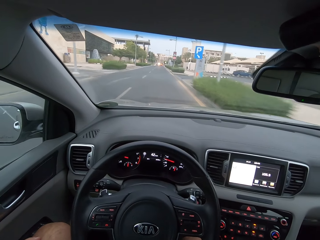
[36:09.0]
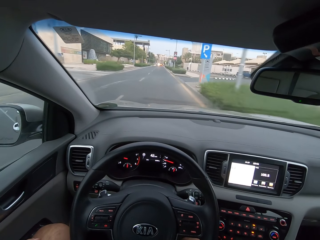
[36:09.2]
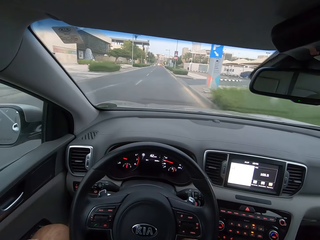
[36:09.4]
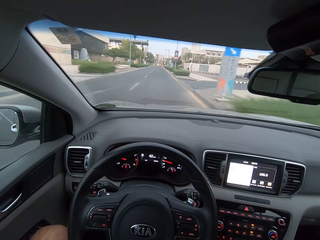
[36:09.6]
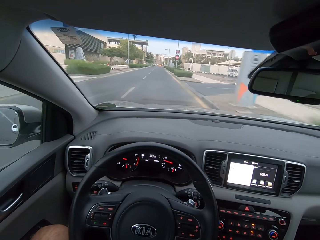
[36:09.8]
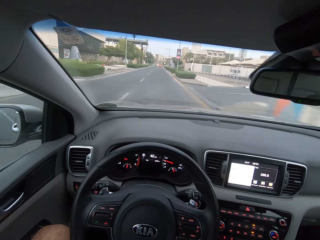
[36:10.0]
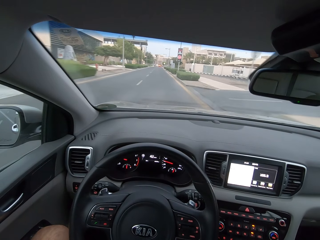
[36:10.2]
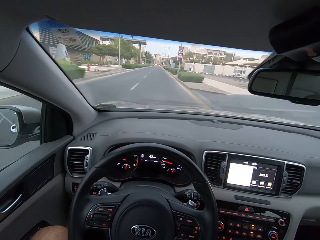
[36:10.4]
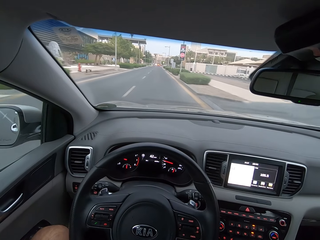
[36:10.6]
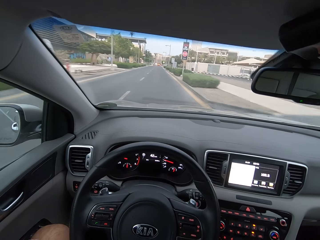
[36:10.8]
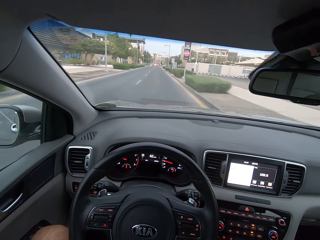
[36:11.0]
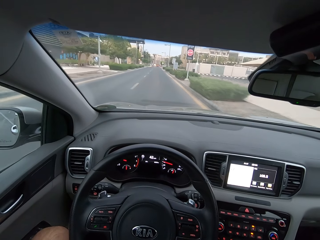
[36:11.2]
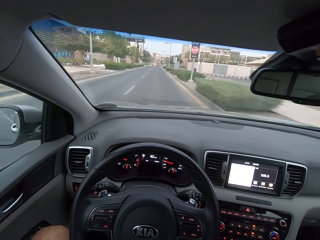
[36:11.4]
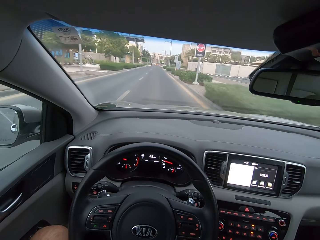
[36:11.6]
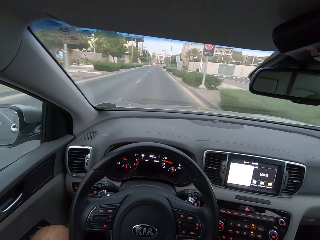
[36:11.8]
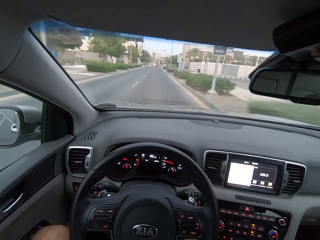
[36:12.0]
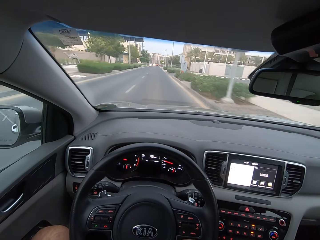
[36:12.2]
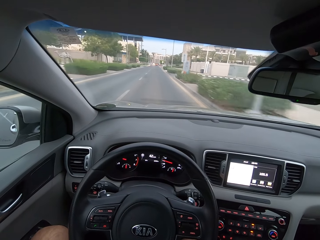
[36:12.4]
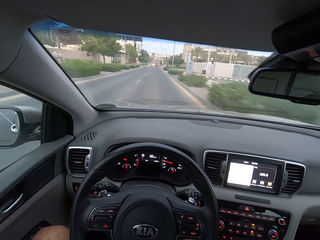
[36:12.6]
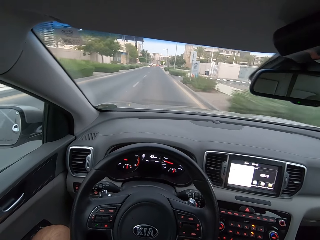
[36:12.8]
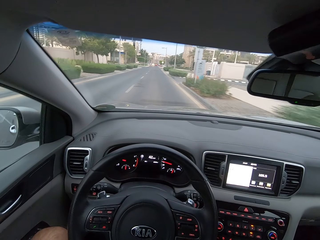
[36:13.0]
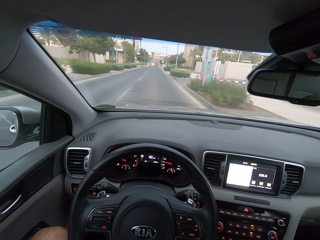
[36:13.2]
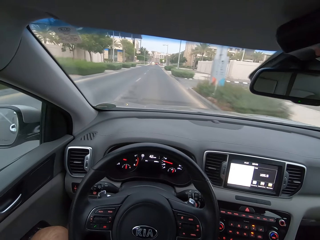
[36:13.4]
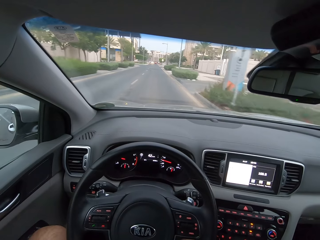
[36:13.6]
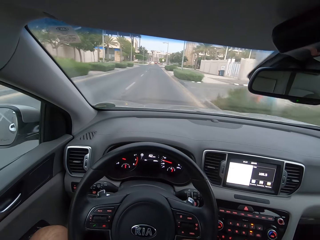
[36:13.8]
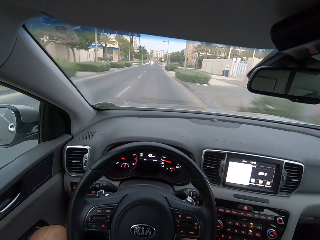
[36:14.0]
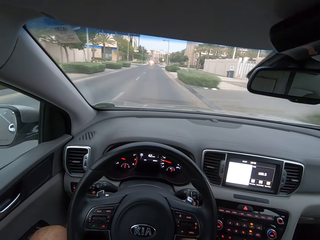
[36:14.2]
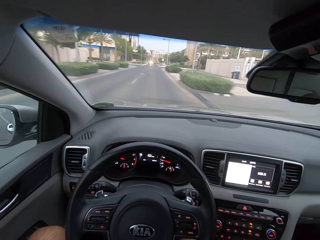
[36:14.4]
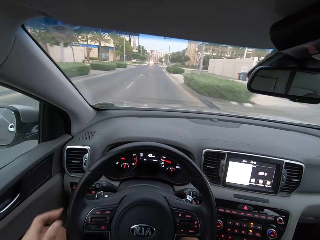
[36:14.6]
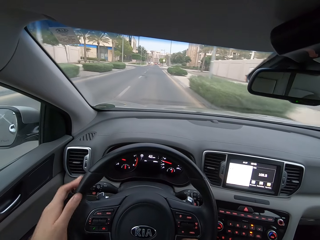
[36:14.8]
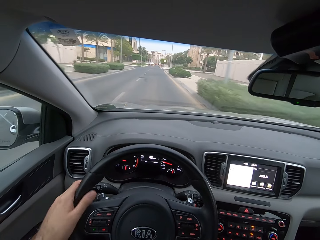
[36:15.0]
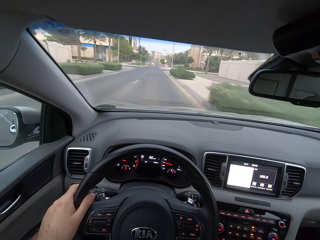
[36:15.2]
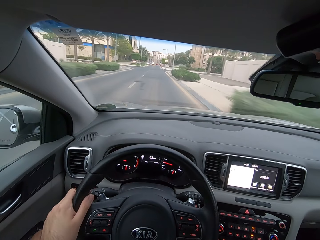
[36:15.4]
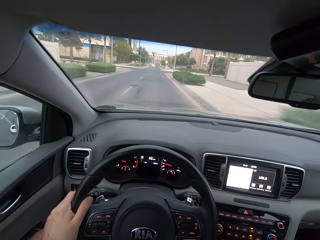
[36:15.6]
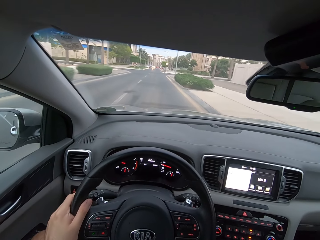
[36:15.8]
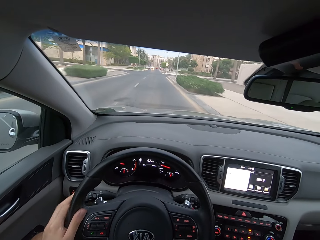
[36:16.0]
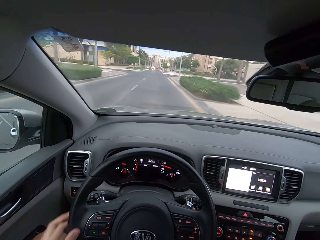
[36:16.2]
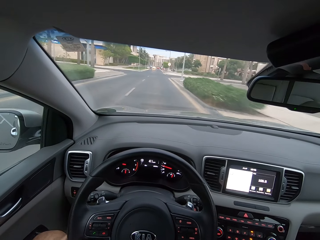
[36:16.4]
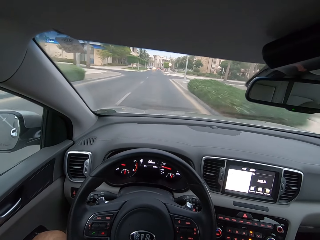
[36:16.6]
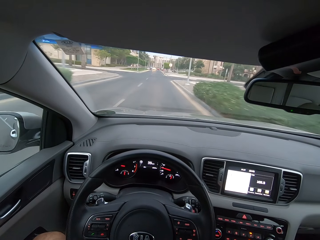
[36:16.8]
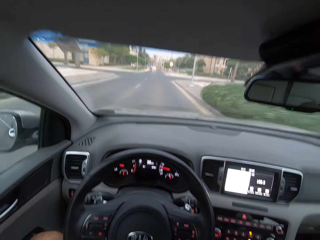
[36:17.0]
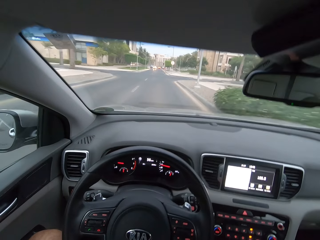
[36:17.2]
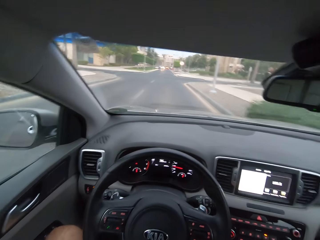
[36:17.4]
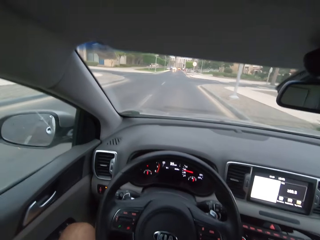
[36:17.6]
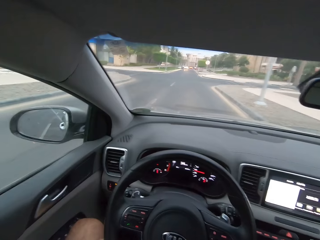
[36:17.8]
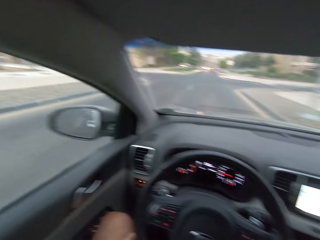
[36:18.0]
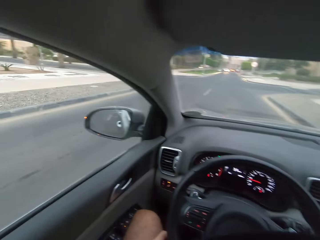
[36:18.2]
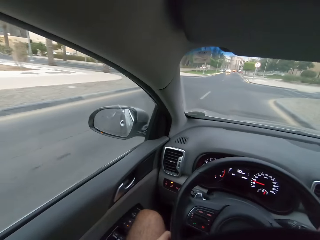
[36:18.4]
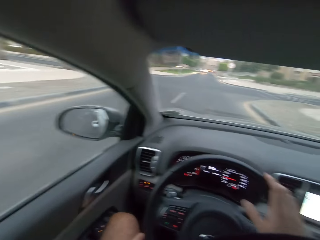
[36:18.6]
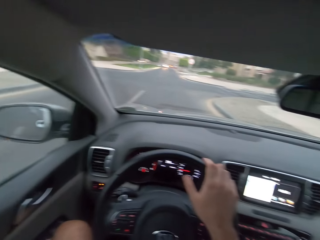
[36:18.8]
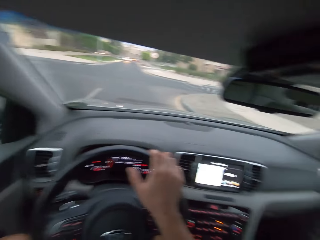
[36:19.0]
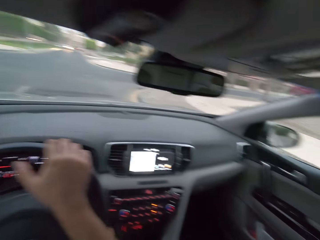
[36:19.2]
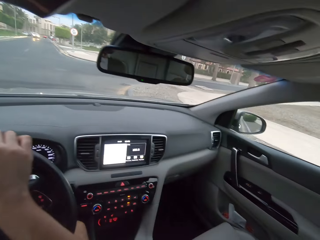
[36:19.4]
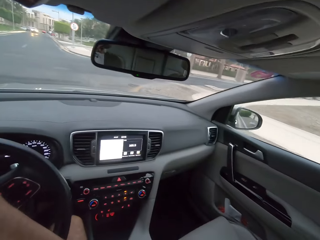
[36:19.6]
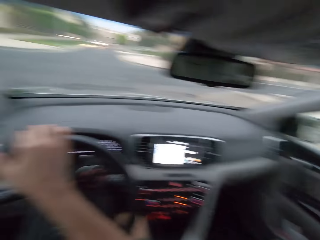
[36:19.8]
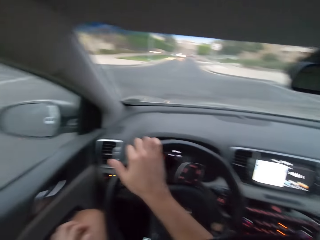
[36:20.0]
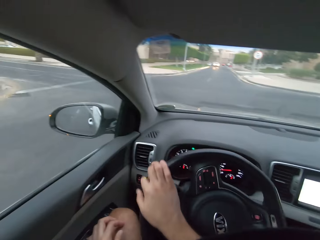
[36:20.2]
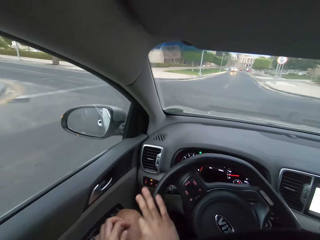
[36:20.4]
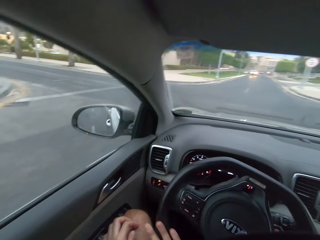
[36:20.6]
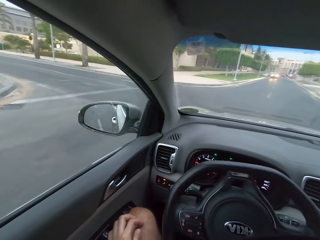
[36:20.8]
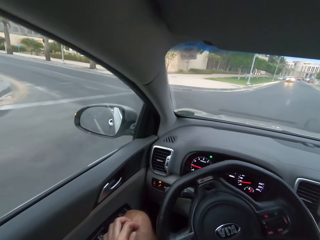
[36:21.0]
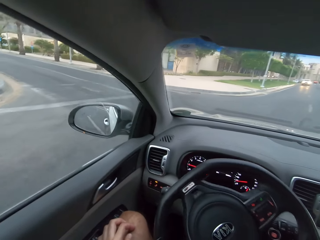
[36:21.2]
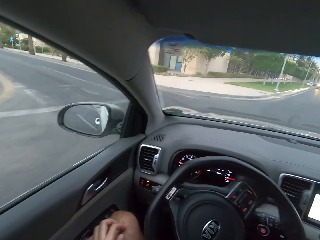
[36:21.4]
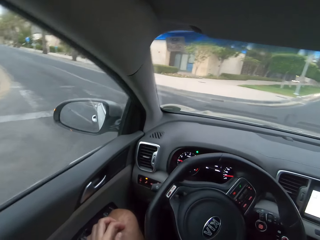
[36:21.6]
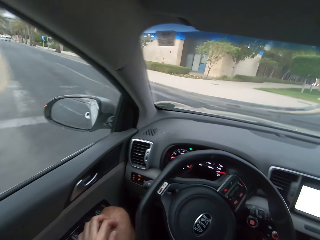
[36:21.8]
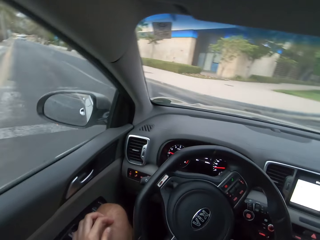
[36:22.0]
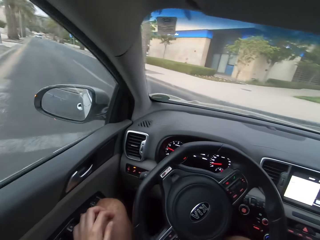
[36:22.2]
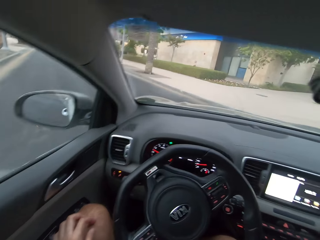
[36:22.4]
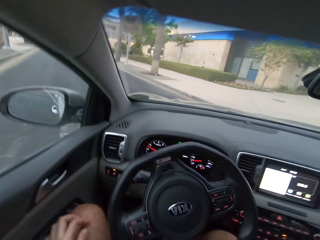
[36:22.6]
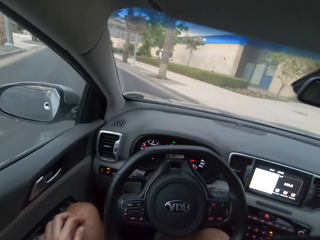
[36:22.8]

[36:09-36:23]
The camera wearer moves the left hand from the steering. They drive with the right hand. They turn left.

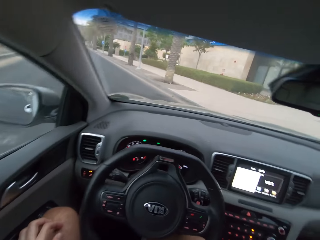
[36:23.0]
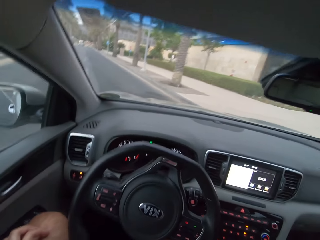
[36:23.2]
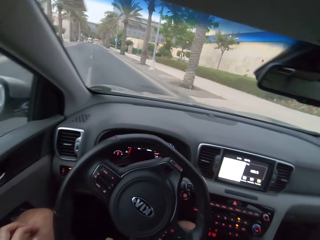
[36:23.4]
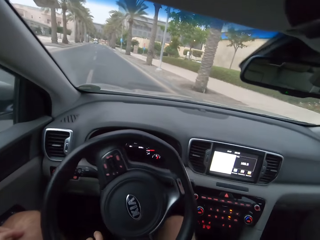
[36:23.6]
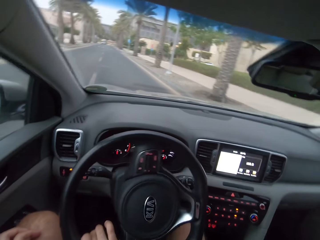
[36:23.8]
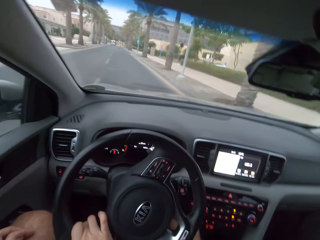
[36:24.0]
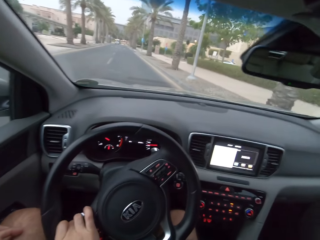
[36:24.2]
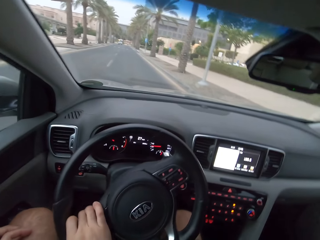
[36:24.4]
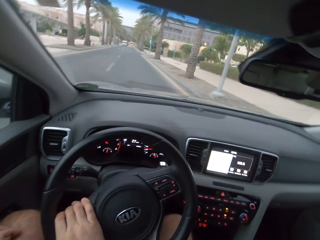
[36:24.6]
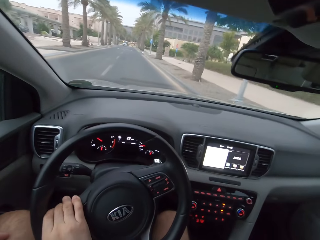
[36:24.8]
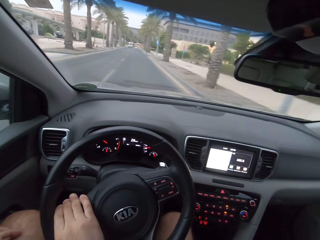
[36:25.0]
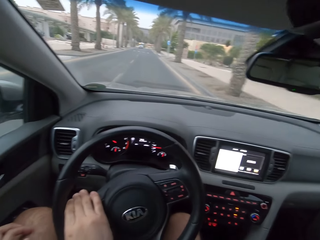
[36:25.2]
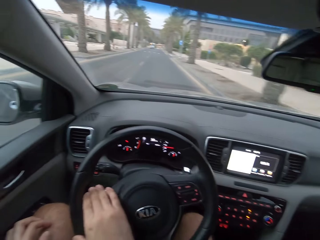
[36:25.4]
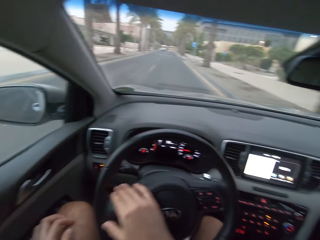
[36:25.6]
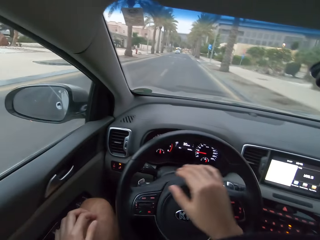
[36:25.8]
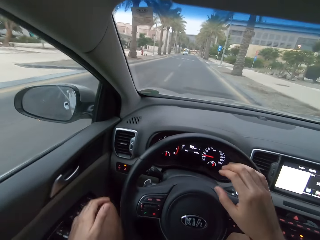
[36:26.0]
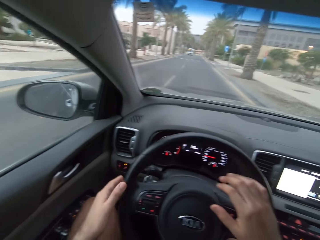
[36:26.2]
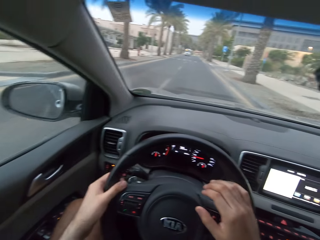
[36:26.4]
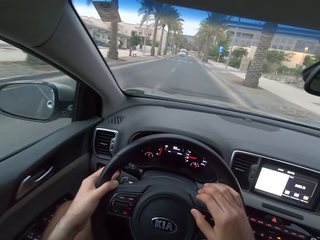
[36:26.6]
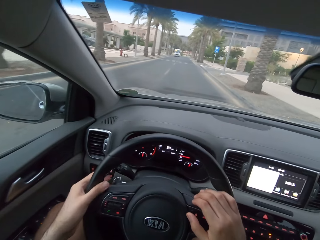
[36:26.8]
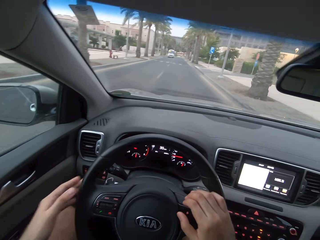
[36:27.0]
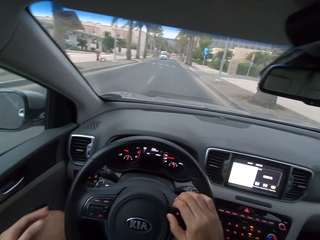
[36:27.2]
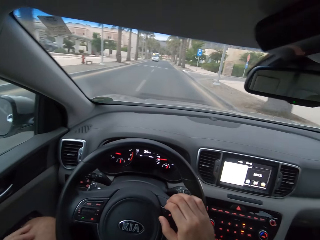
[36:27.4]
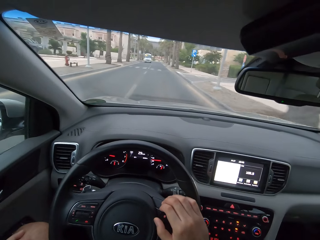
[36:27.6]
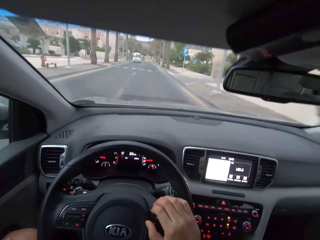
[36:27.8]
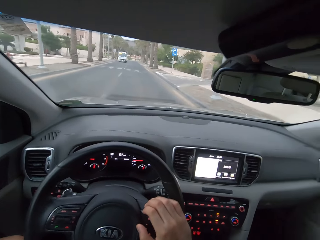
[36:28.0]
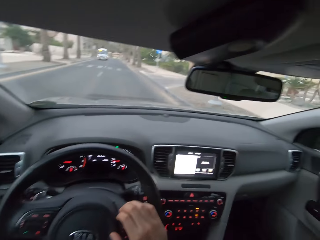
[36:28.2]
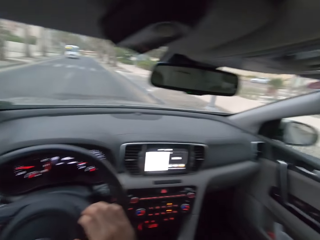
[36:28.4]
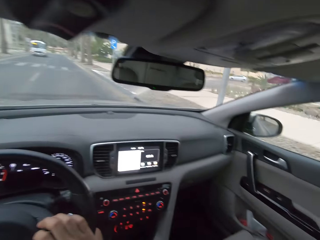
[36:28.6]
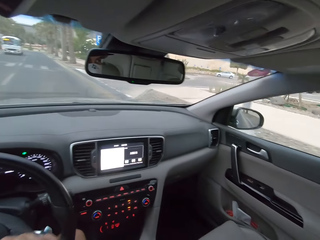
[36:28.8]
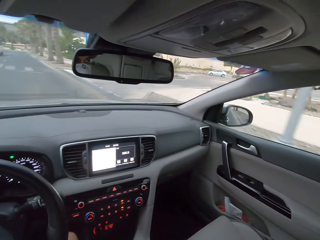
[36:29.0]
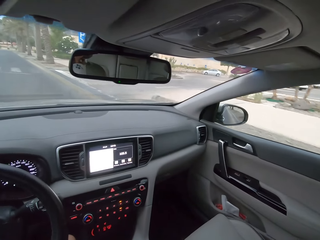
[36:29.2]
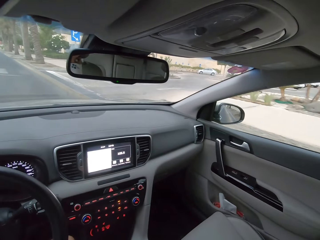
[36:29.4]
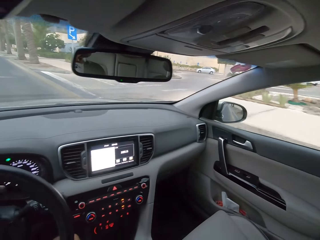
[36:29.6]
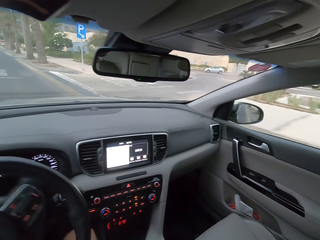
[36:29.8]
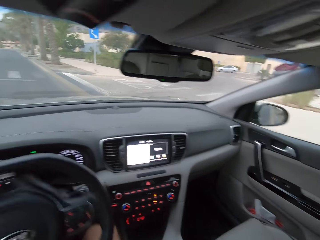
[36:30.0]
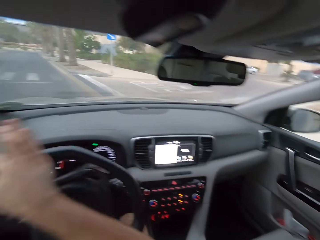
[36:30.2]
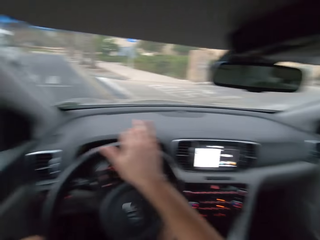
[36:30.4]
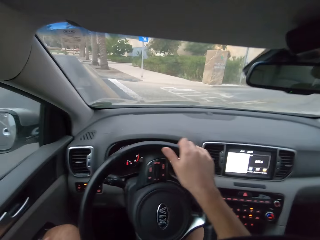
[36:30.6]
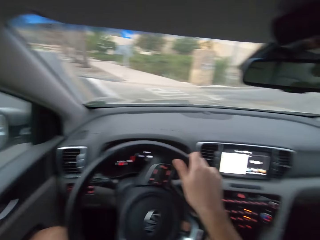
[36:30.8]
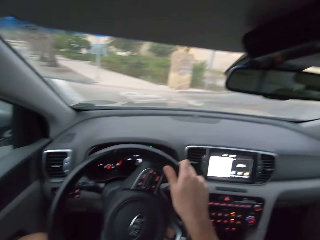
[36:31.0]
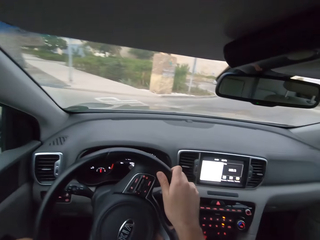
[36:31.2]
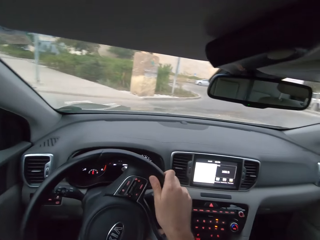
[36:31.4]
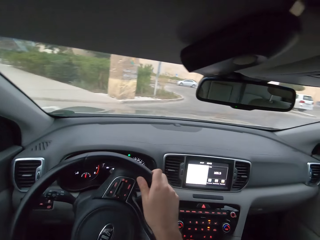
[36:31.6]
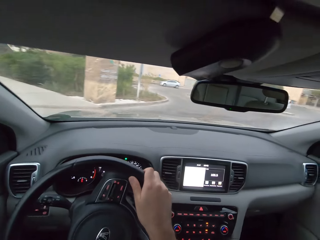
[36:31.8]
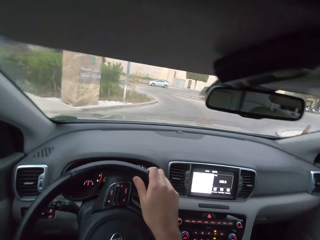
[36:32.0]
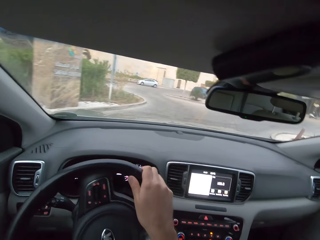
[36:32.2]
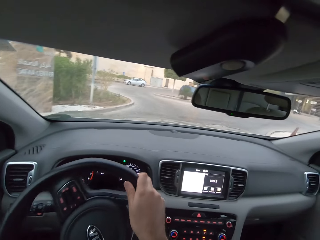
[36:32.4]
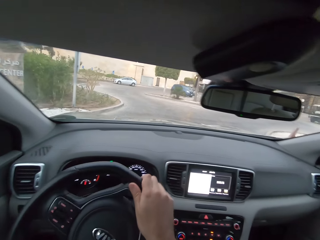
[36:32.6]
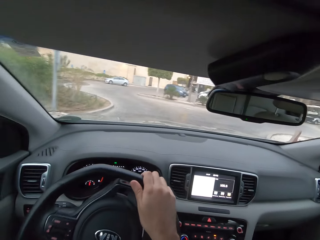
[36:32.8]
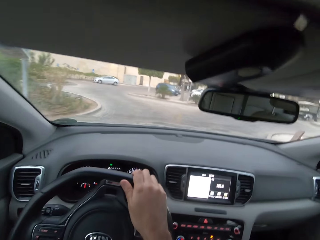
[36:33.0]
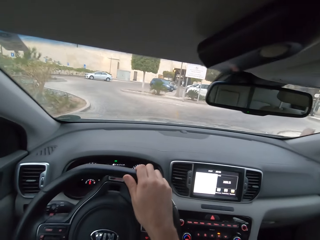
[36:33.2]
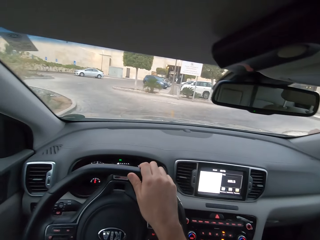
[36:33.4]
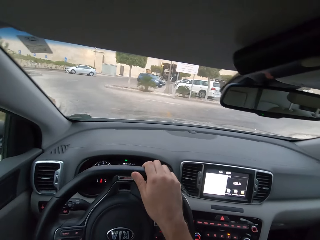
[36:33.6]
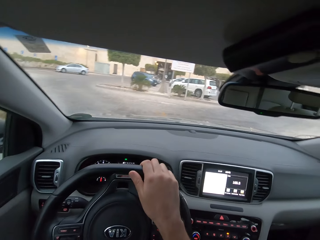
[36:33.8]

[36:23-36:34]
The camera wearer drives. They move the left hand on the steering. They move the left hand on the thigh. They turn right.
